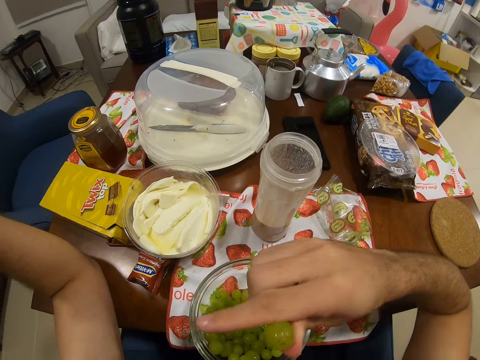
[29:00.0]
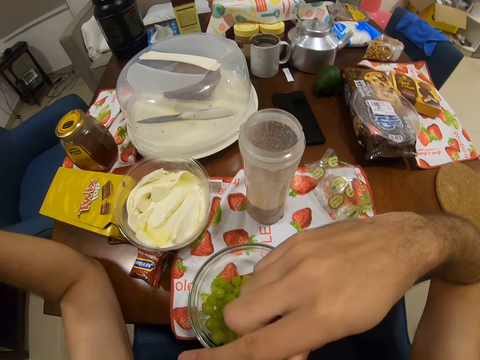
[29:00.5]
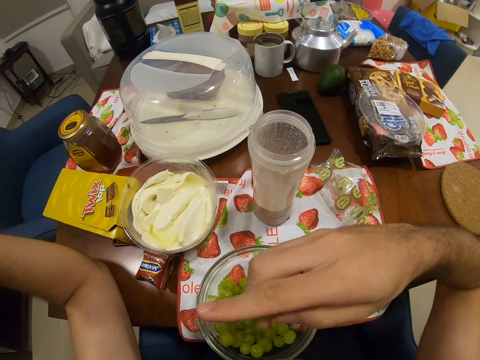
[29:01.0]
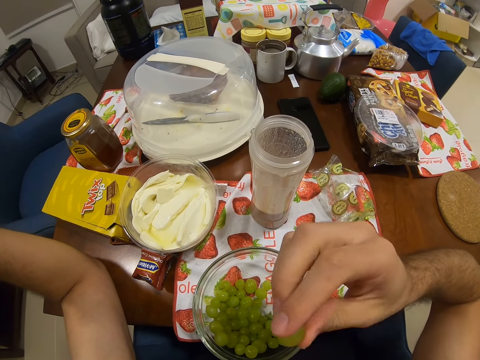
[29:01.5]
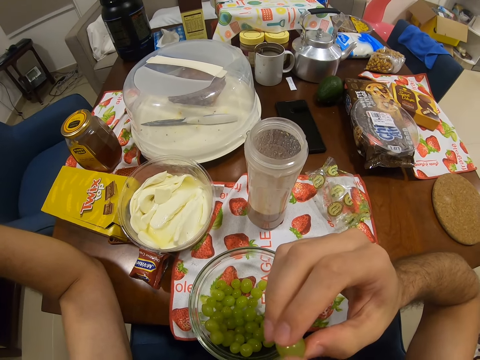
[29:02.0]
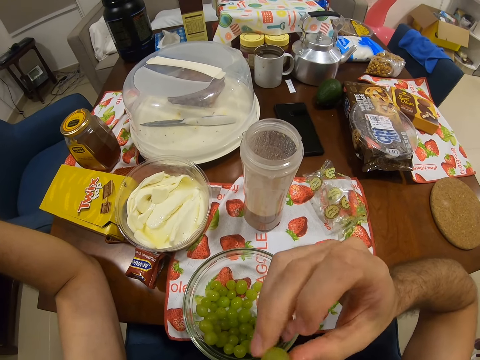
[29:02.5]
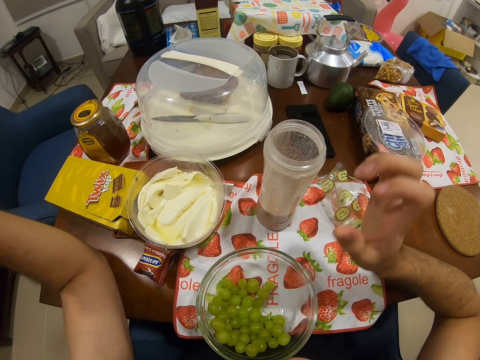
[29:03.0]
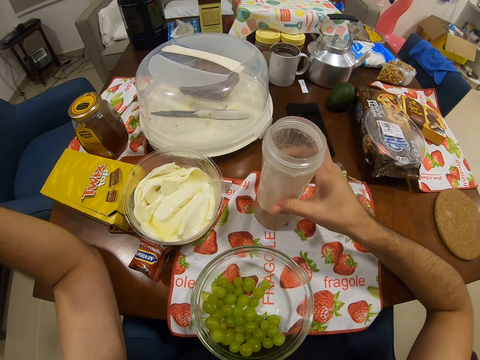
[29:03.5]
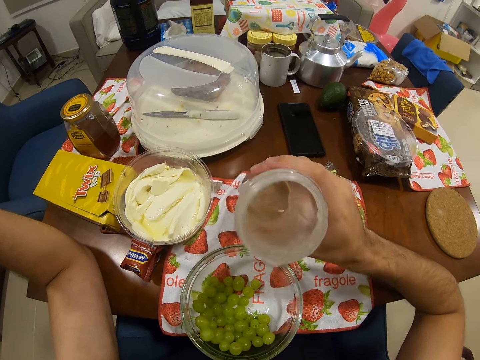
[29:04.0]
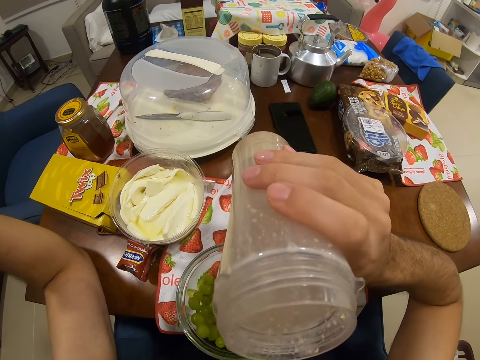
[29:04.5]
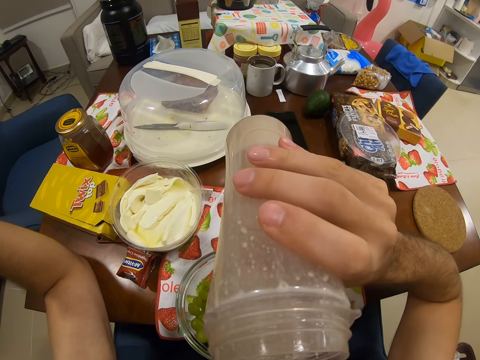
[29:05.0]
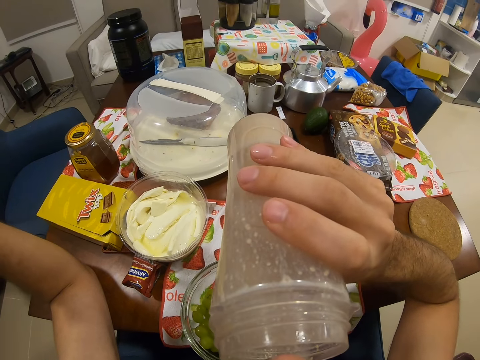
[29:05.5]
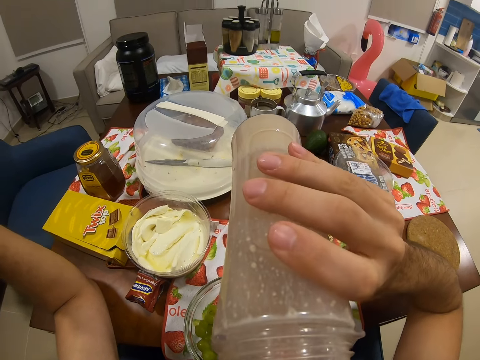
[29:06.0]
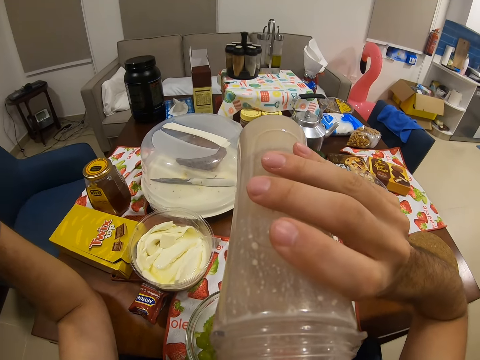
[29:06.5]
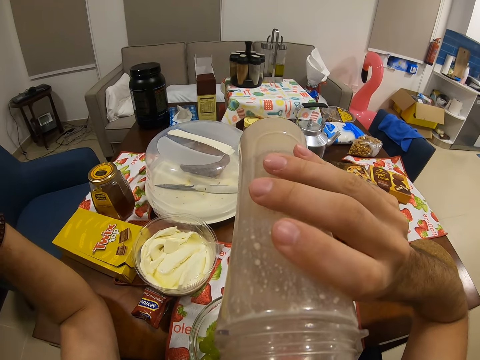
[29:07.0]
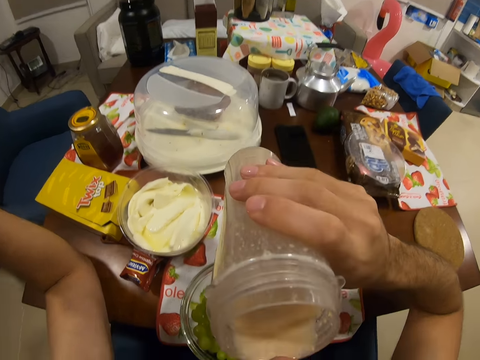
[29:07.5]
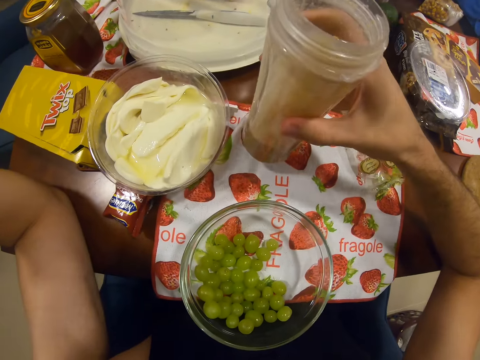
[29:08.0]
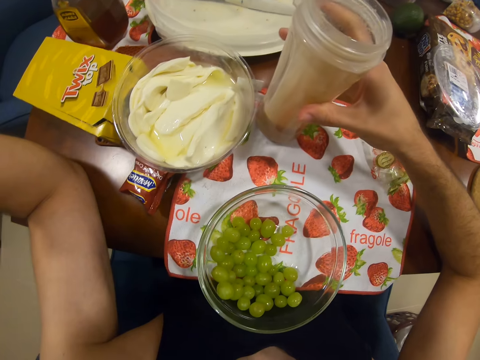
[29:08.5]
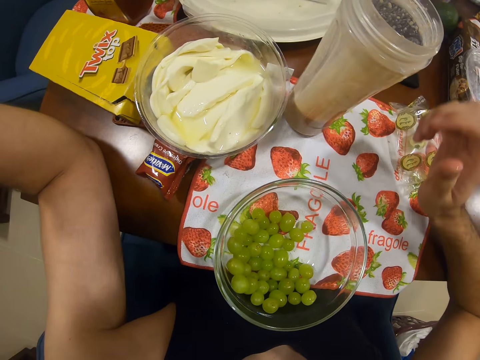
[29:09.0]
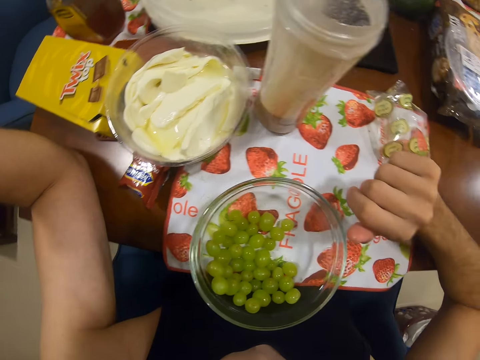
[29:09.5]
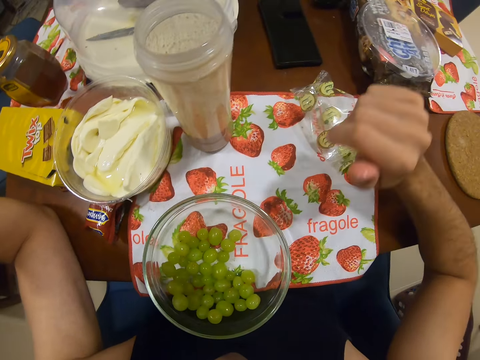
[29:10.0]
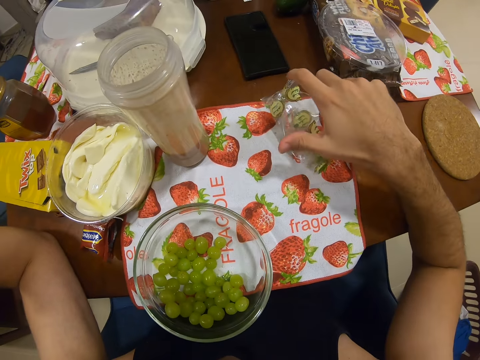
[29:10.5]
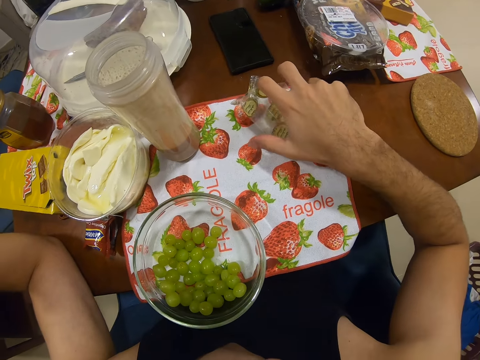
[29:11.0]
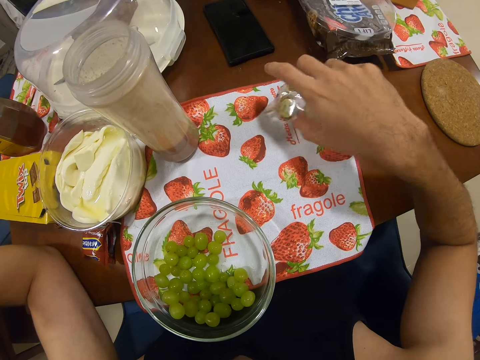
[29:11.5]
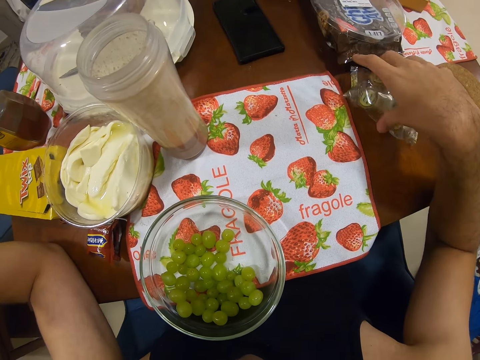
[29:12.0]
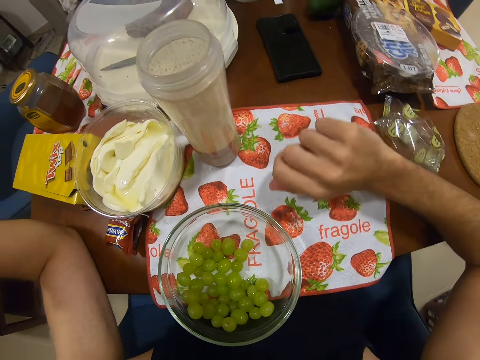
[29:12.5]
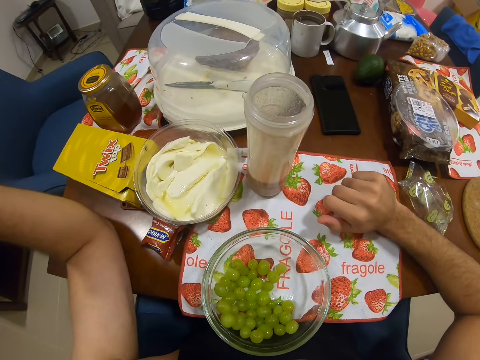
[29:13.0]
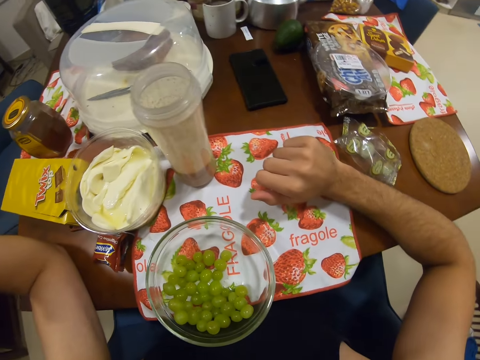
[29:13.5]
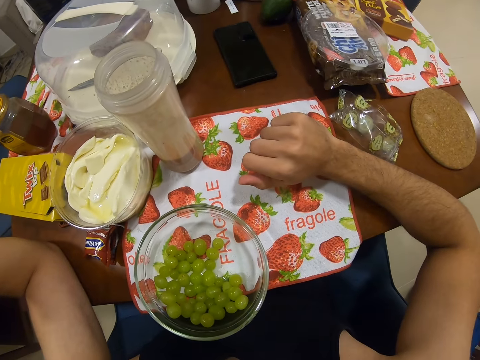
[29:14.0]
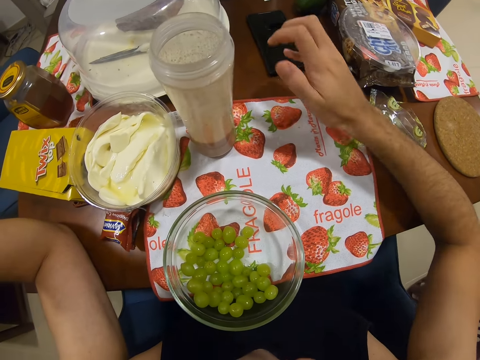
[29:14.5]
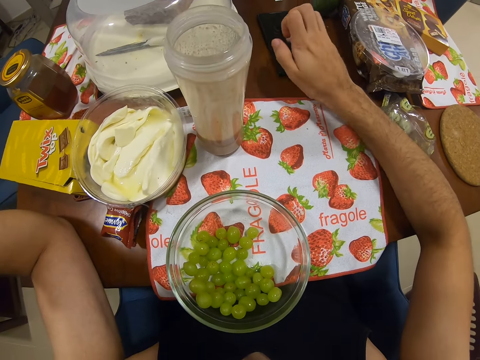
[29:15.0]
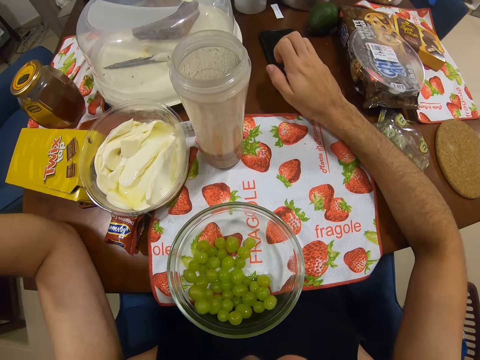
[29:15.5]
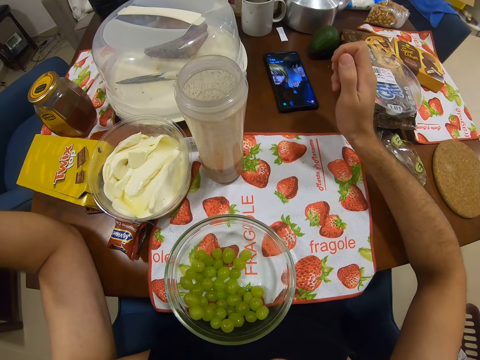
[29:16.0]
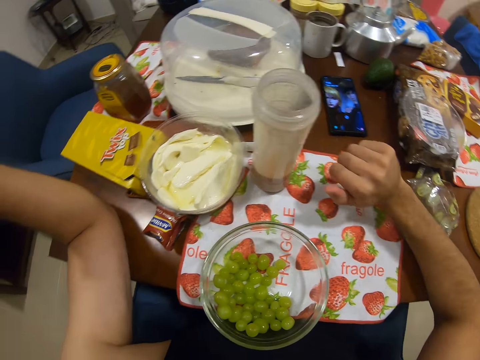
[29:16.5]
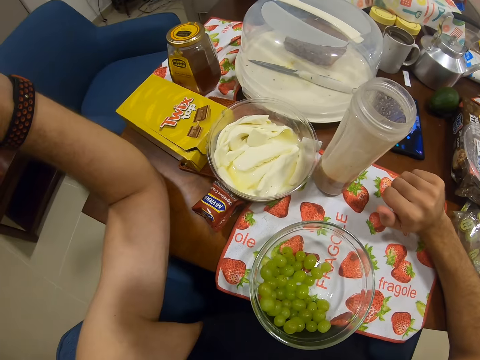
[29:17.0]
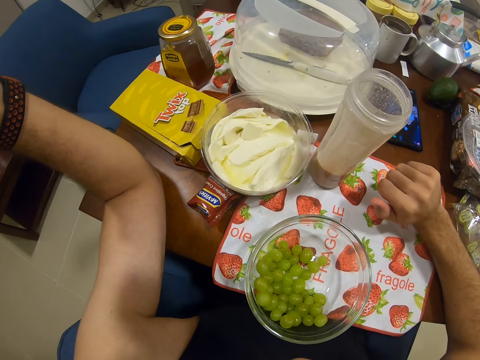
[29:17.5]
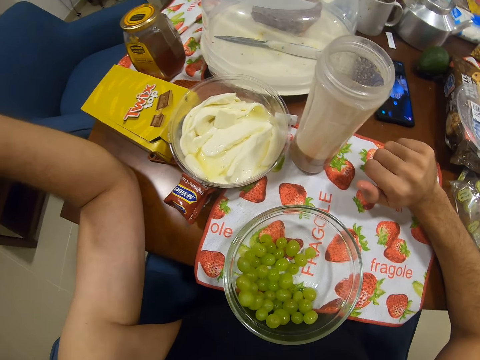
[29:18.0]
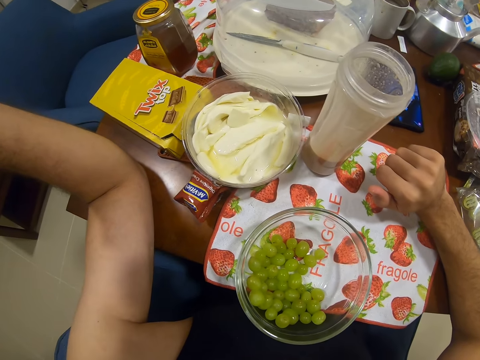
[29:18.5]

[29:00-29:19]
The camera wearer picks up a smoothie. They drink the smoothie. They put the smoothie on the table. They pick up the paper. They put the polythene paper aside. They tap on the phone.

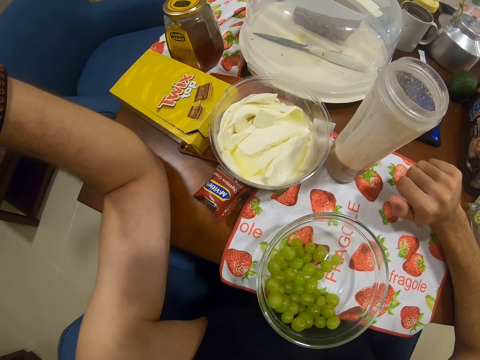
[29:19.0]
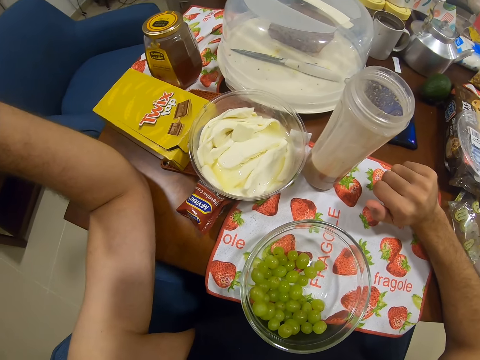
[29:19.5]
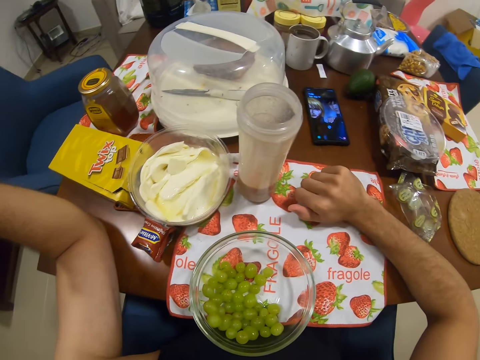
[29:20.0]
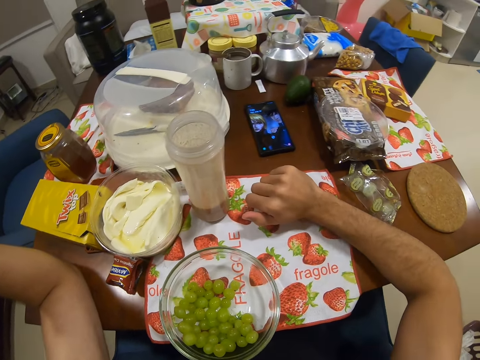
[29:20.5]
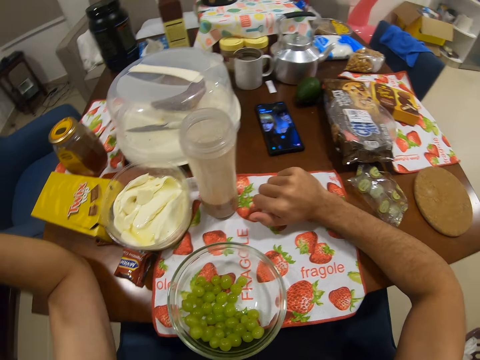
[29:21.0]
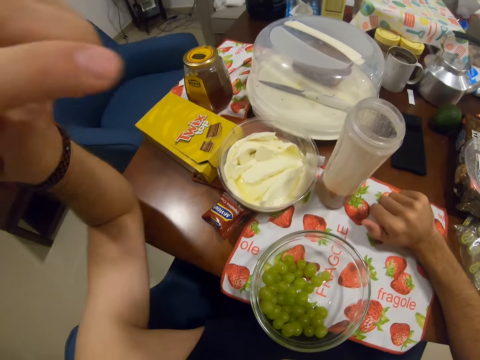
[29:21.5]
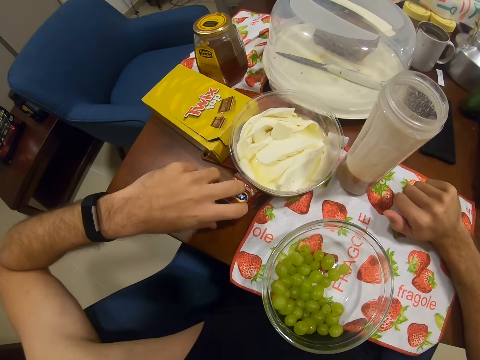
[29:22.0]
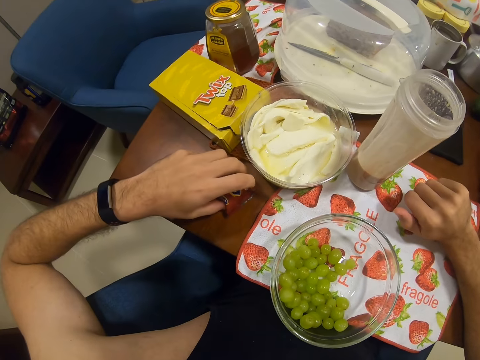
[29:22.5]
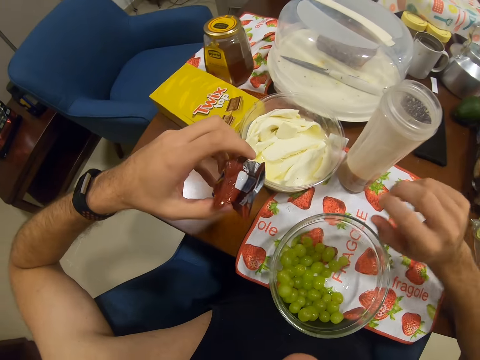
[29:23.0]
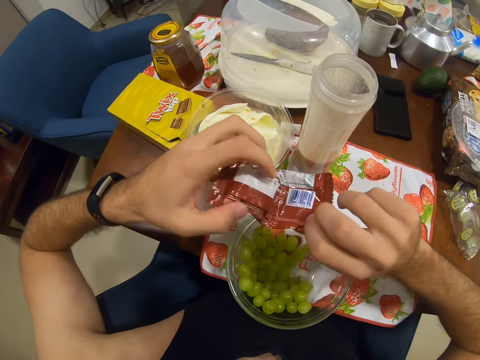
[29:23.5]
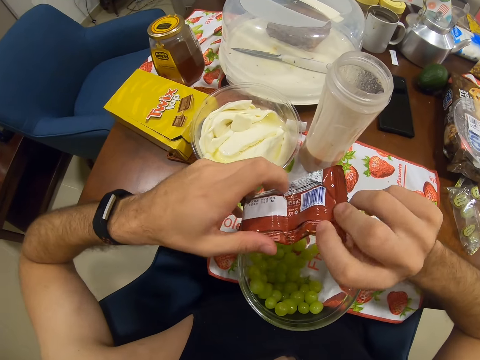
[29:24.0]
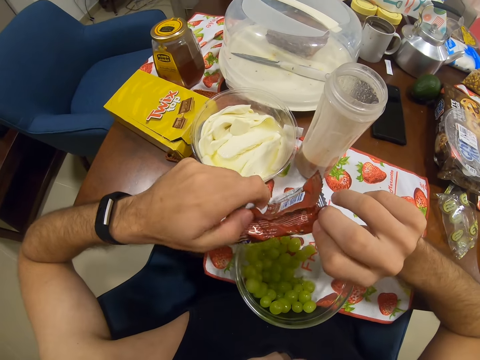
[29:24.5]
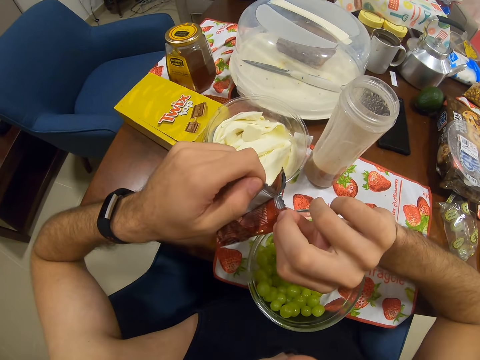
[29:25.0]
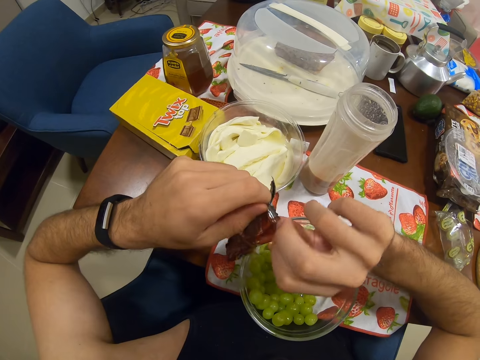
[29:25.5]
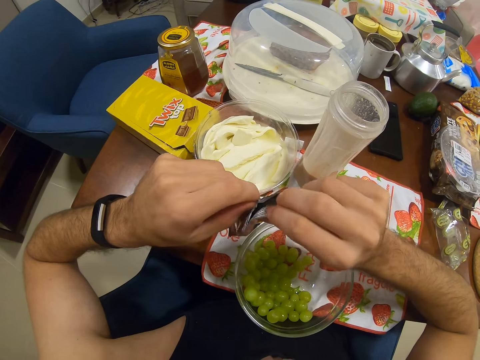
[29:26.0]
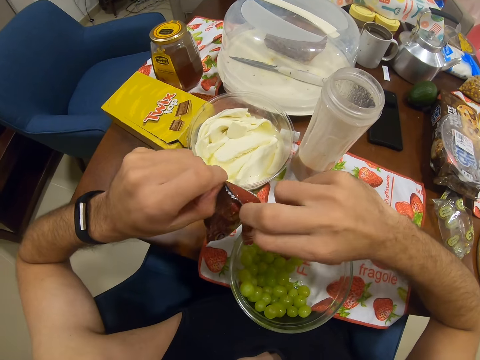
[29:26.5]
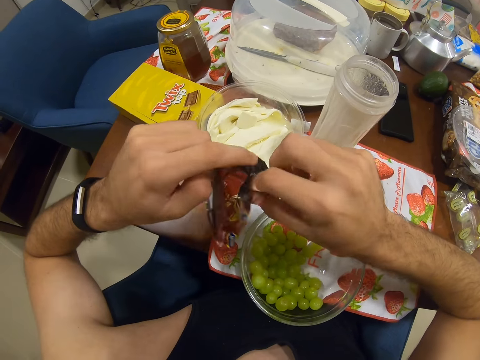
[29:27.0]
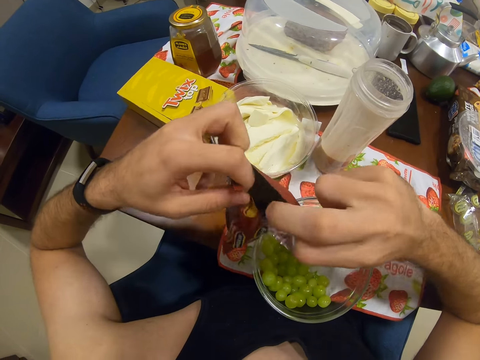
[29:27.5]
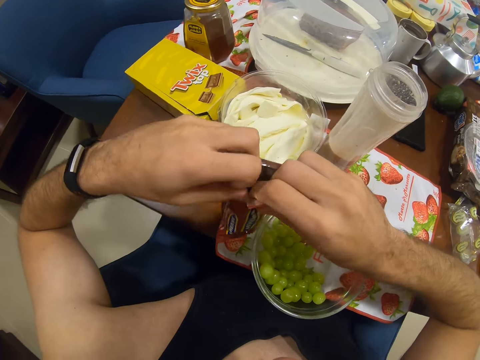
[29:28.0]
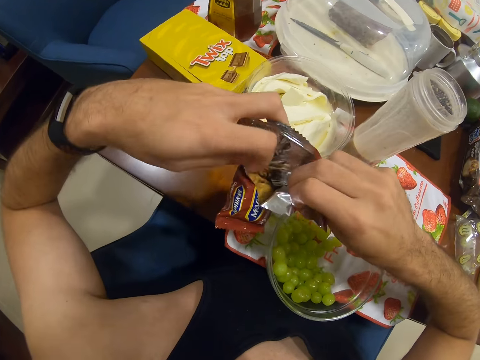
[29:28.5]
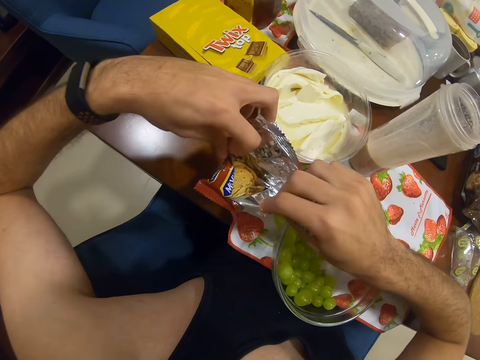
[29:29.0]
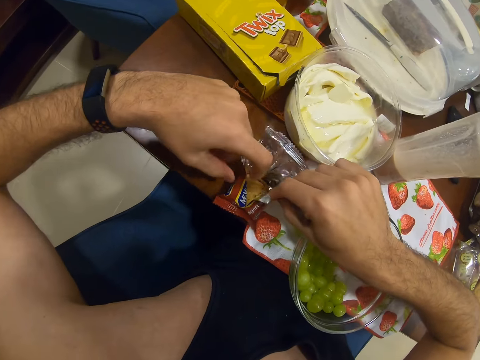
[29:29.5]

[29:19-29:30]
The camera wearer picks up a cookie. They tear the cookie paper.
